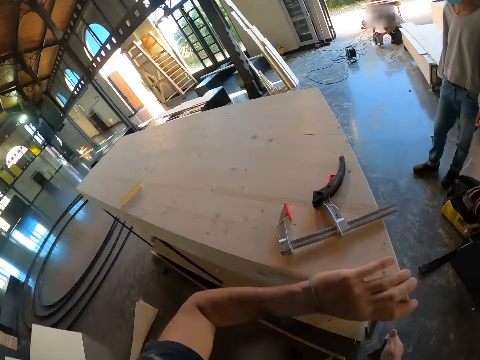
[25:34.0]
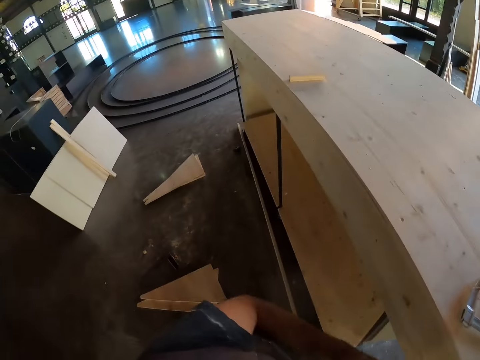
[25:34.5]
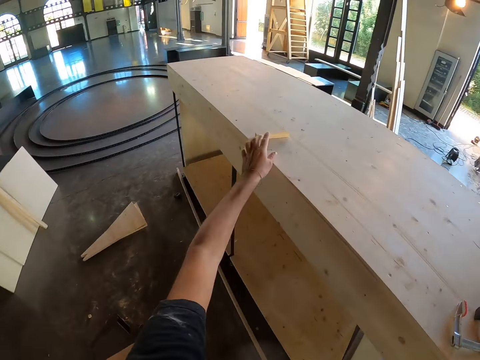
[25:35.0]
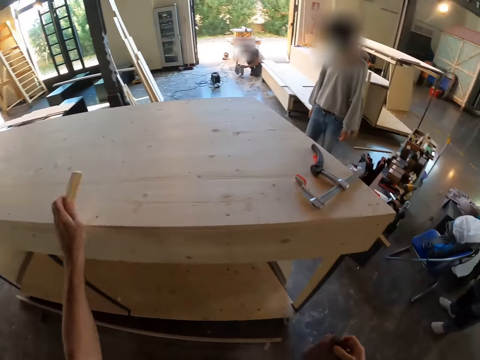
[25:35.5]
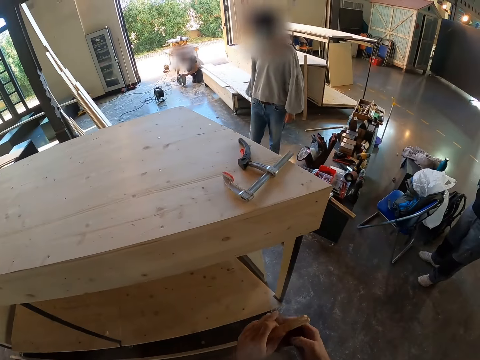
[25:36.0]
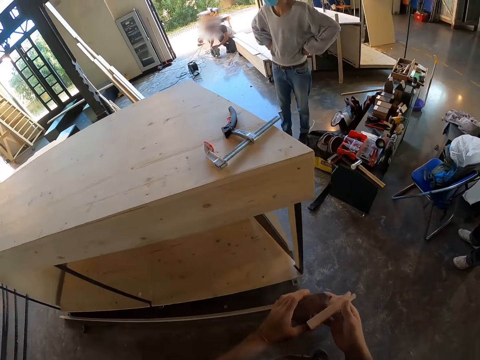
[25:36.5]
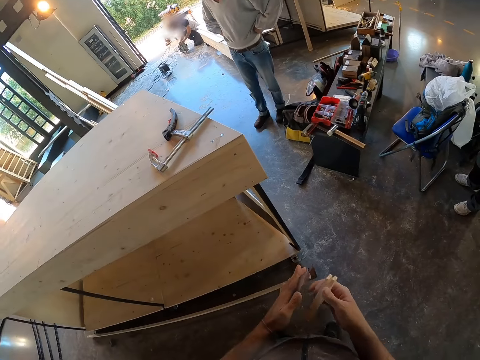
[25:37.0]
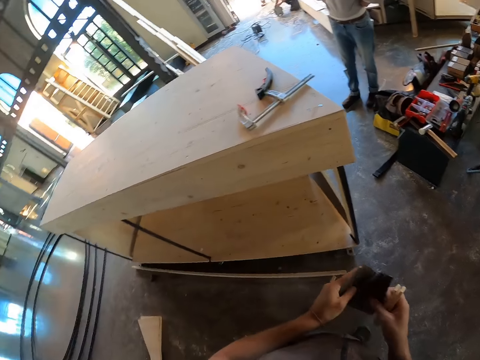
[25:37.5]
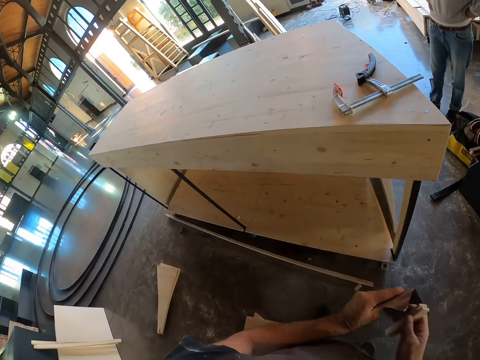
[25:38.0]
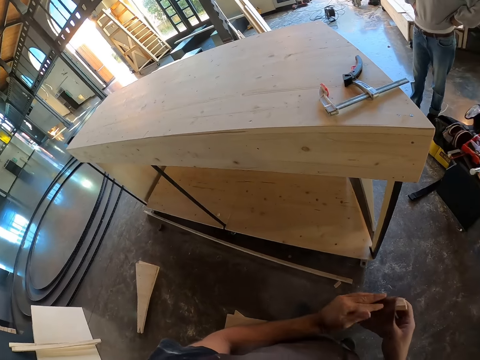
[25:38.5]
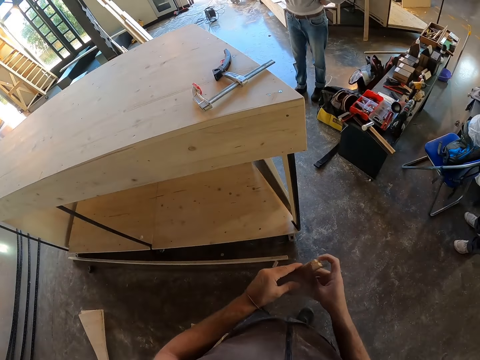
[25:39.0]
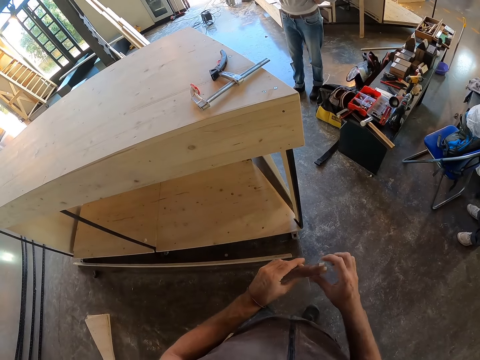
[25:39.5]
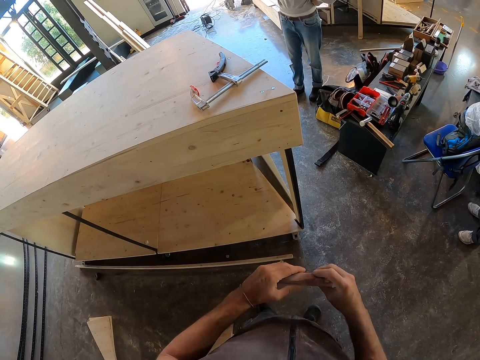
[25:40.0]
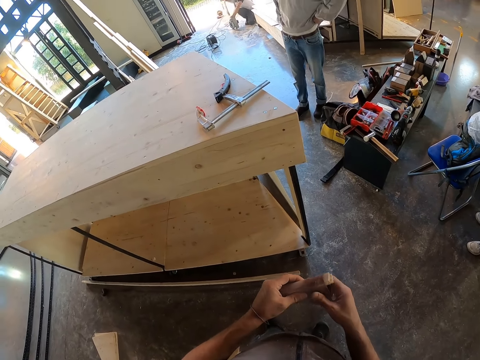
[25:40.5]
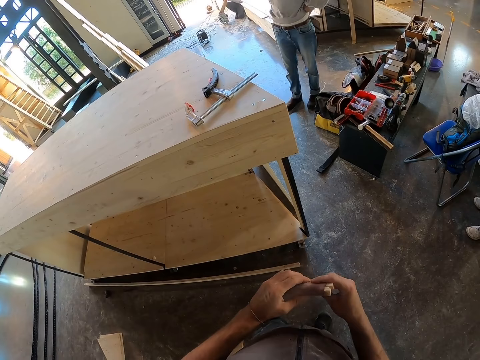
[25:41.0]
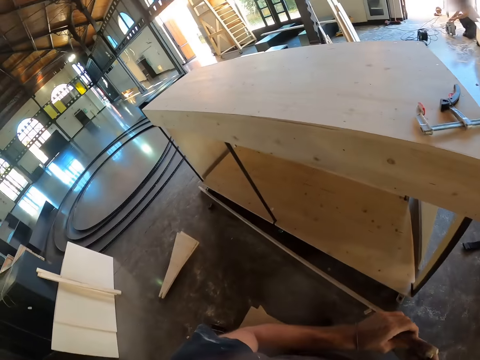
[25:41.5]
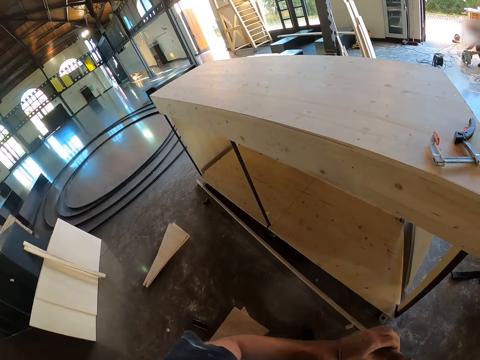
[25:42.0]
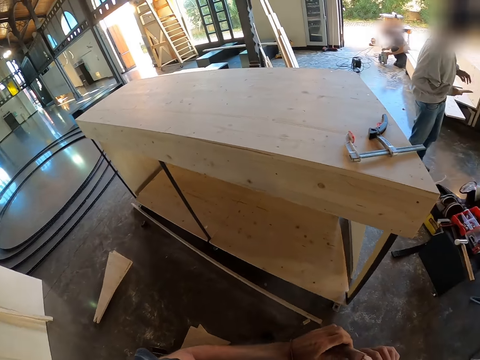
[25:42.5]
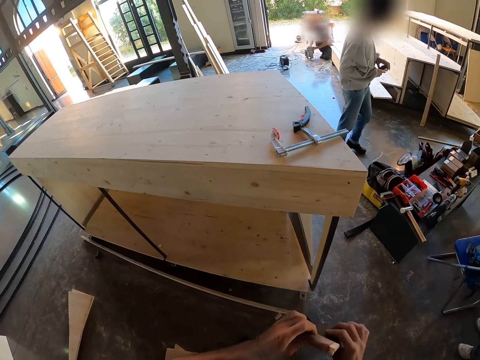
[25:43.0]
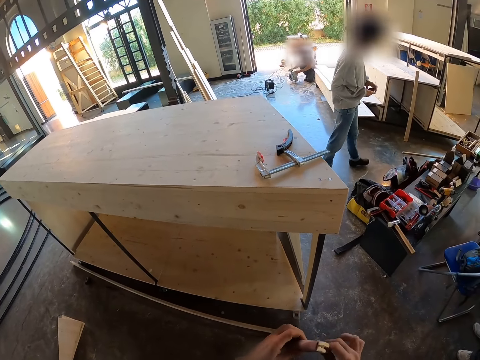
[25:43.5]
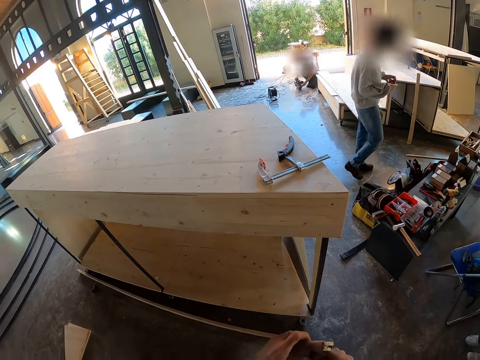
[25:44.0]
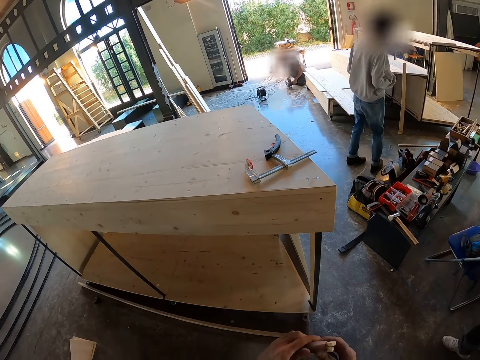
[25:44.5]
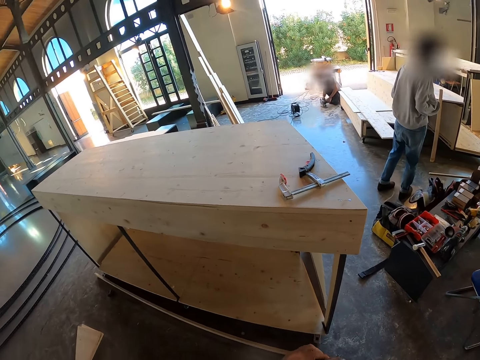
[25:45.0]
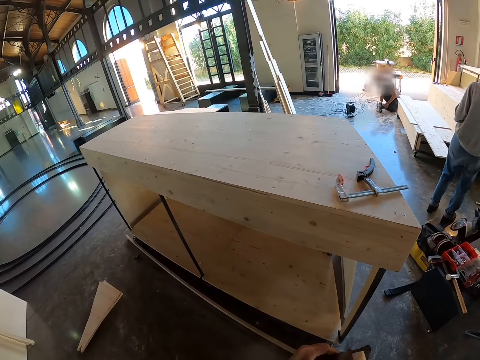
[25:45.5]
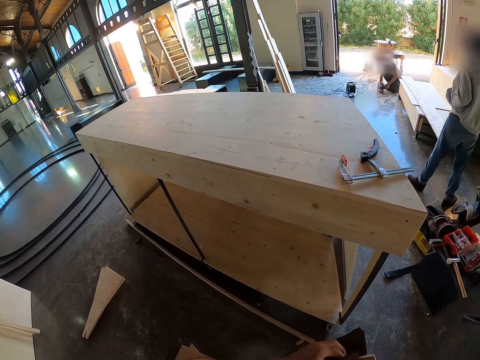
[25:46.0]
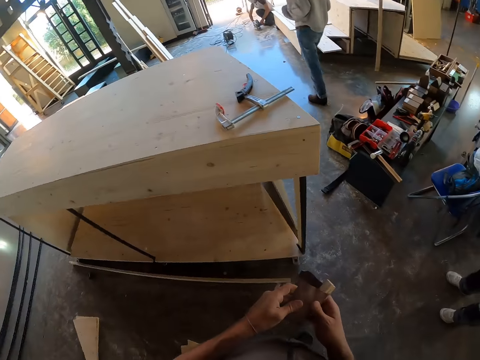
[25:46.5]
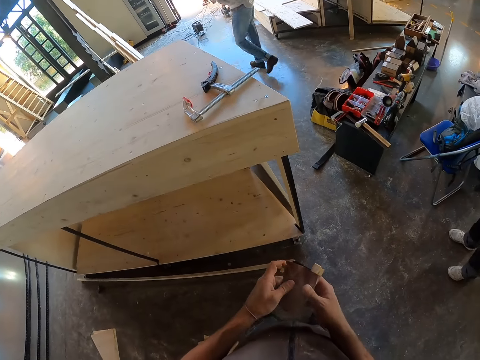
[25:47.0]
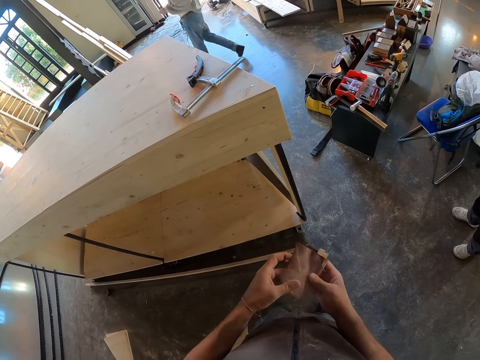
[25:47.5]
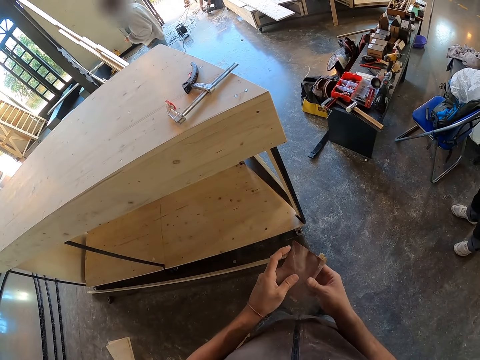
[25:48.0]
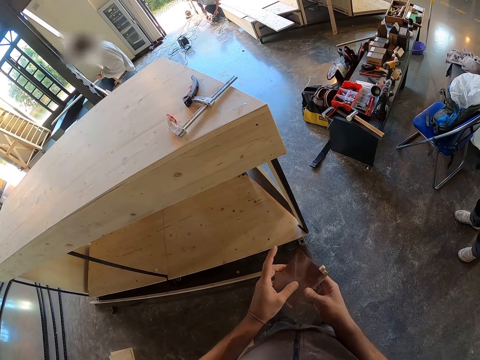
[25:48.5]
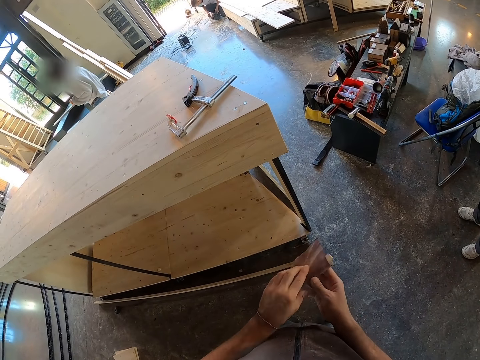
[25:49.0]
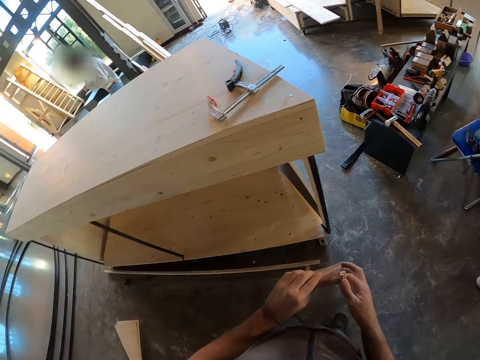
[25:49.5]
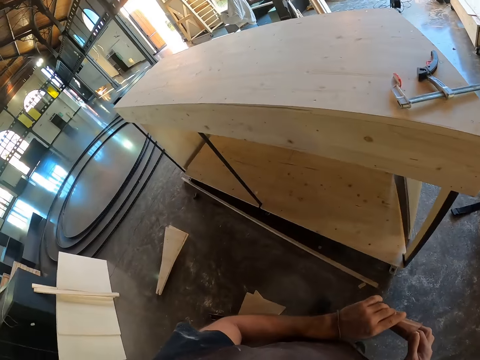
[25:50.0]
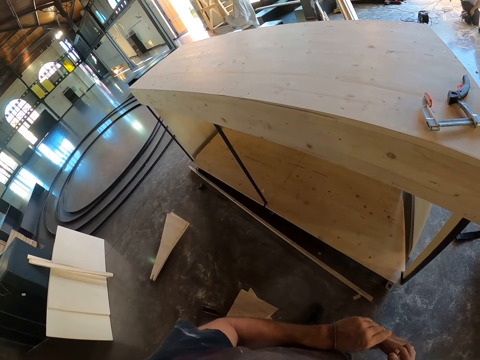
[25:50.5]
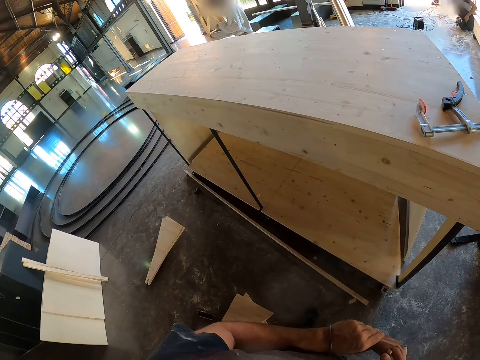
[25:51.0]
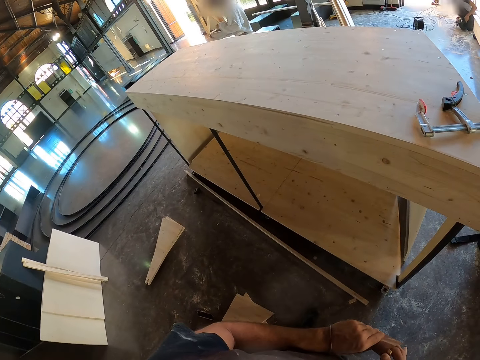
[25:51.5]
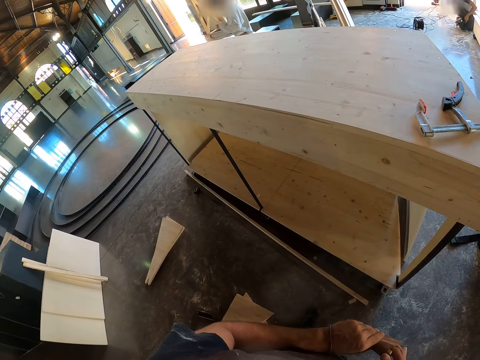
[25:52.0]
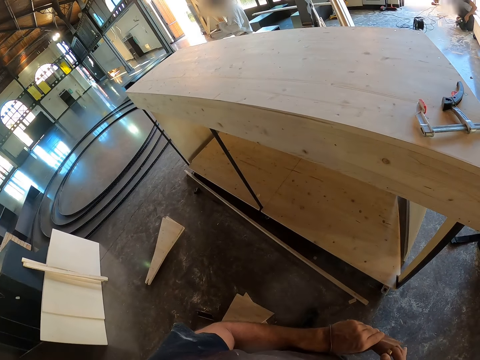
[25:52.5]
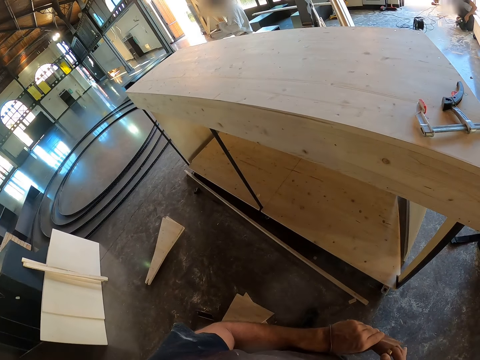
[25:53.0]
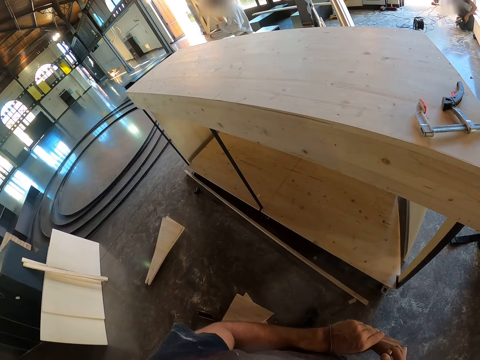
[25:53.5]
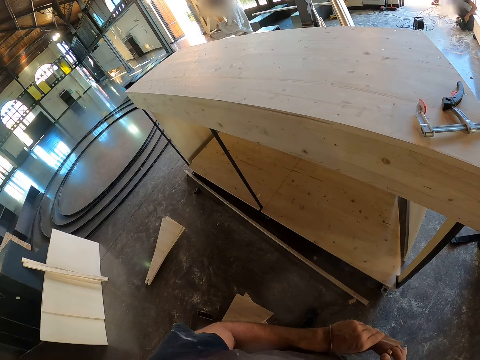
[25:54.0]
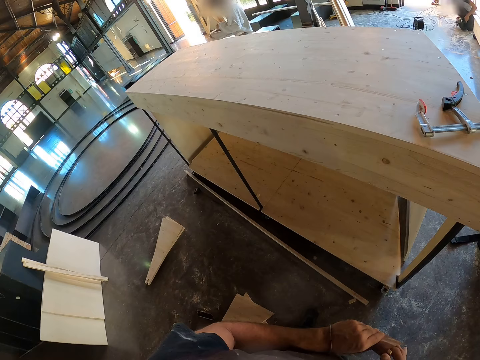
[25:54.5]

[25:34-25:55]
The camera wearer smoothens the staircase with the sandpaper. He picks the piece of wood from the wooden step platform with his left hand. He places the piece of wood in his right hand, places the sandpaper in his left hand. He opens the sandpaper with both hands. He wraps the sandpaper around the piece of wood with both hands. He inspects the staircase. He wraps the piece of wood with the sandpaper. He stares at the staircase.
